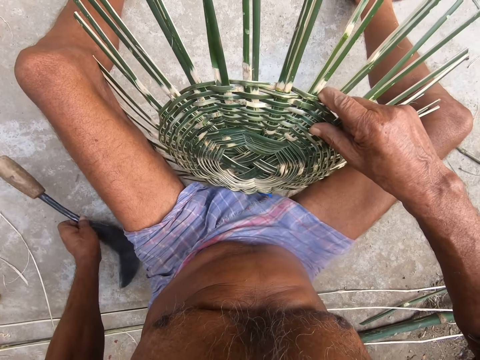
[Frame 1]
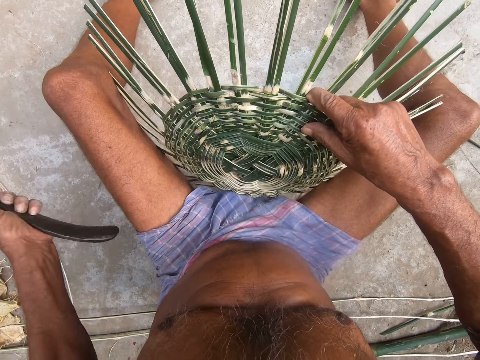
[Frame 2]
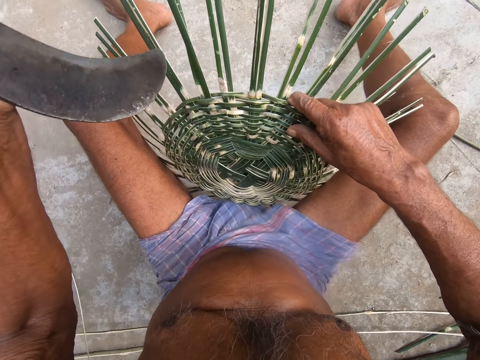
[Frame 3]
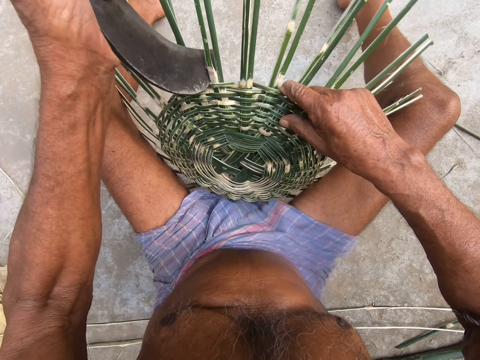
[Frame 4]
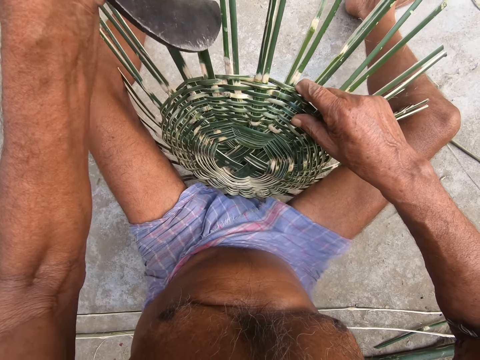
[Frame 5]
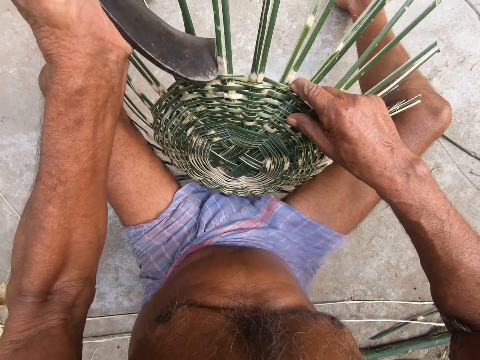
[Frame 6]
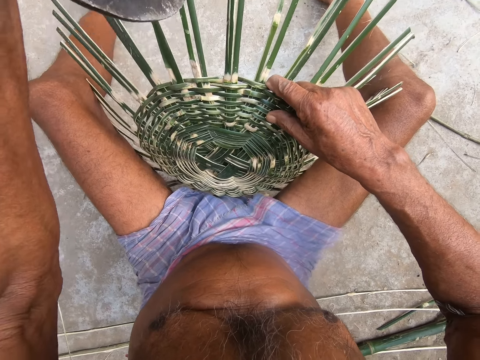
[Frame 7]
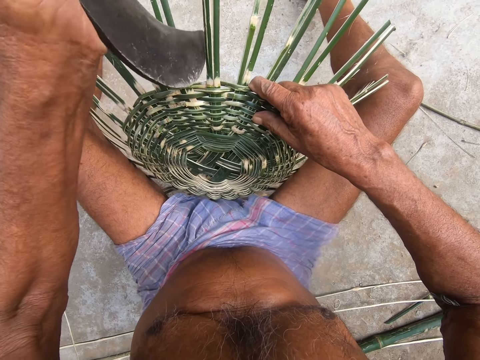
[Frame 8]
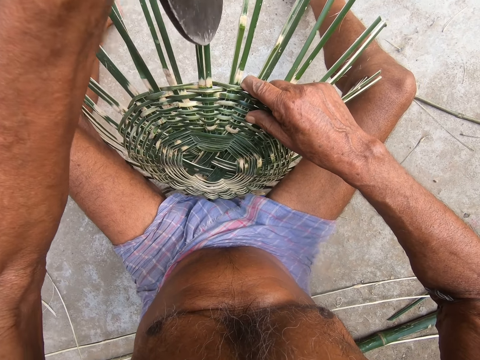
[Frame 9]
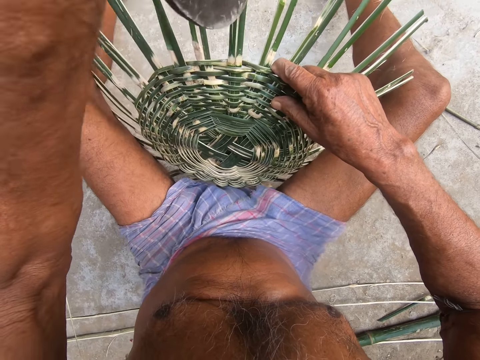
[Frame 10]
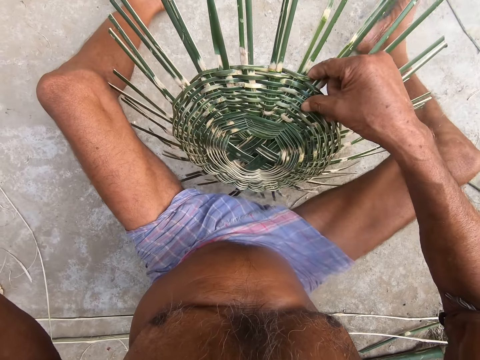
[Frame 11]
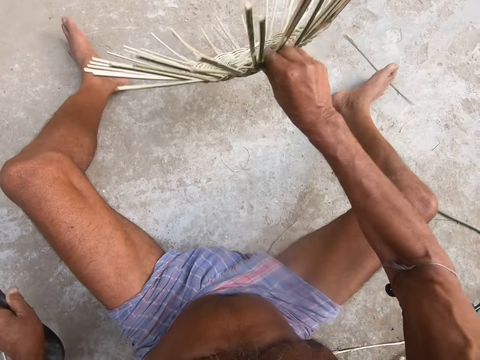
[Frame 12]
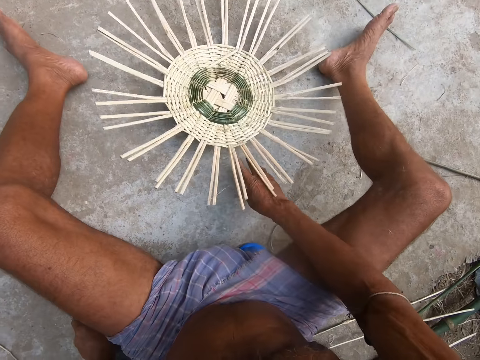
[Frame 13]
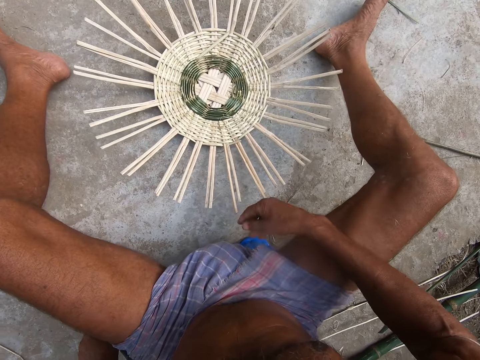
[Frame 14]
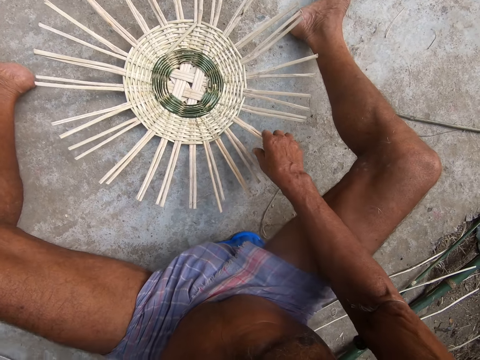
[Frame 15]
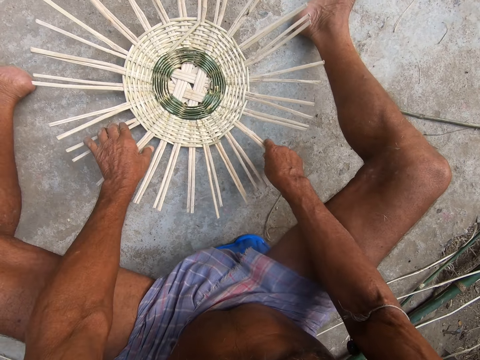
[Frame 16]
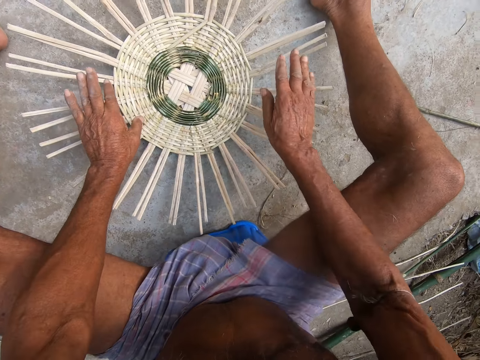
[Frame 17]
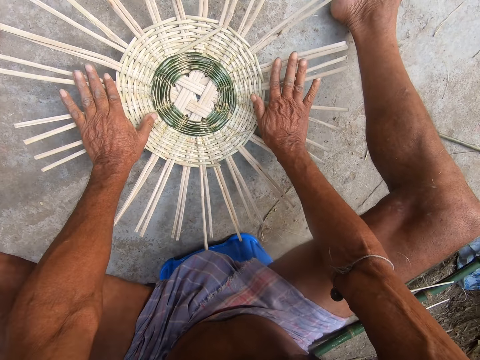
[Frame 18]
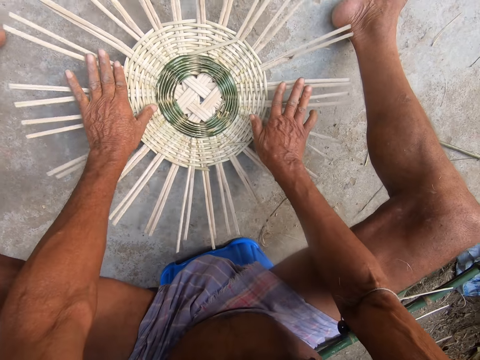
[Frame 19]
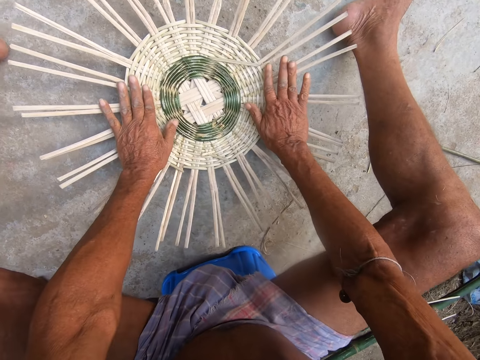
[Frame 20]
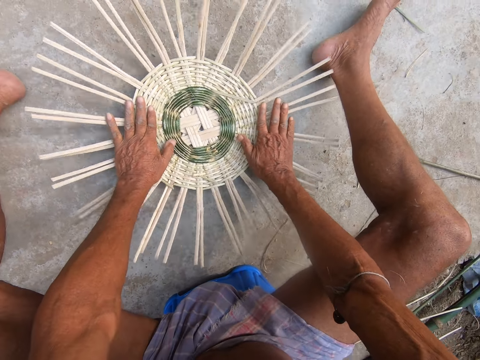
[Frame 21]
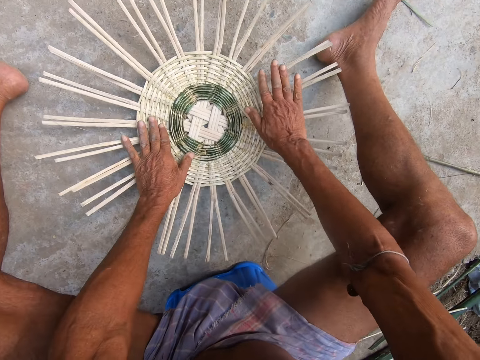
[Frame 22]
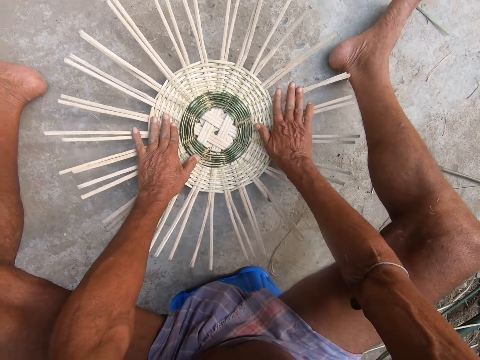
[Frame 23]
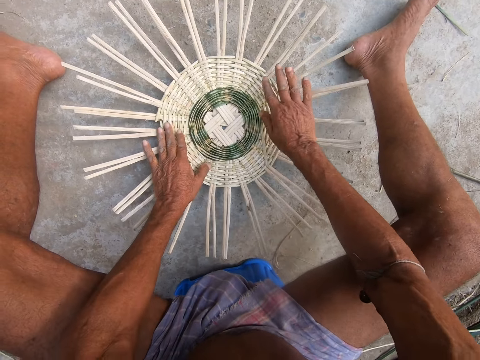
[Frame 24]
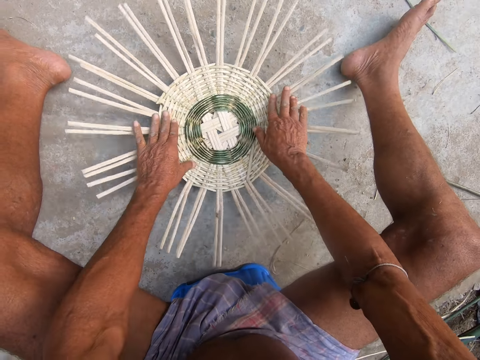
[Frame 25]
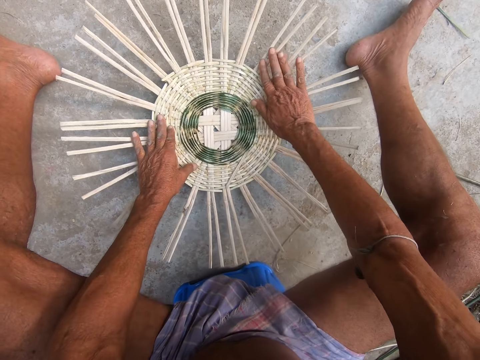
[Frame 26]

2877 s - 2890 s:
The camera wearer hits the bamboo stick with the sickle in his left hand. He hits the basket with the panga. He turns the basket on the floor with his right hand. He drops the sickle on the floor with his left hand. He places the basket on the ground. He moves the basket on the floor with both hands. He holds the basket. He turns the basket on the floor with both hands. He presses the basket.

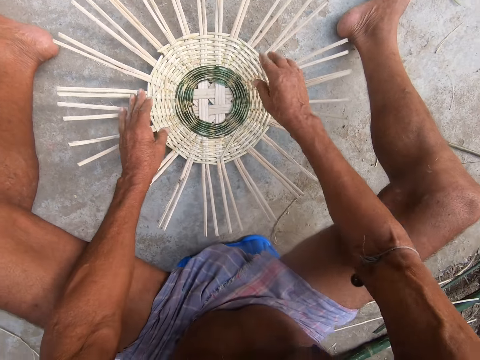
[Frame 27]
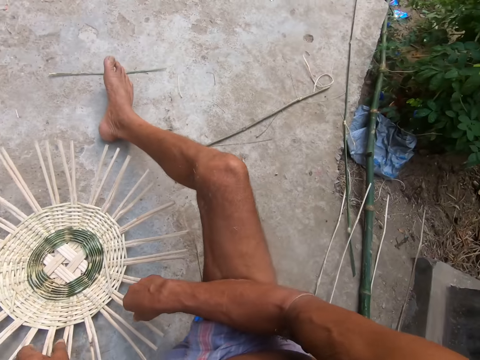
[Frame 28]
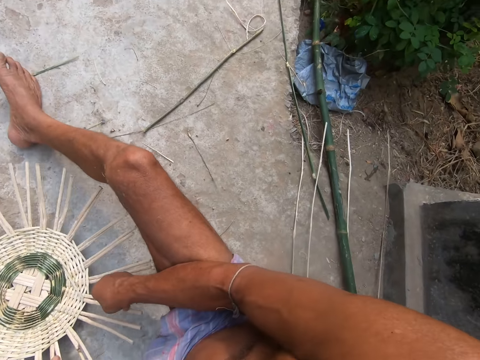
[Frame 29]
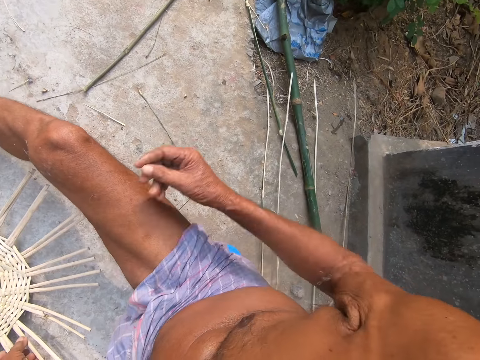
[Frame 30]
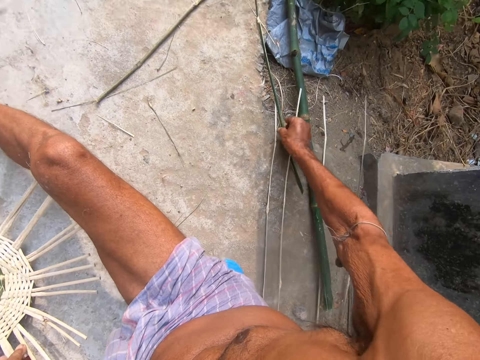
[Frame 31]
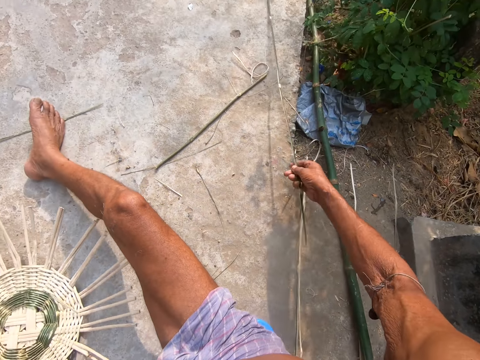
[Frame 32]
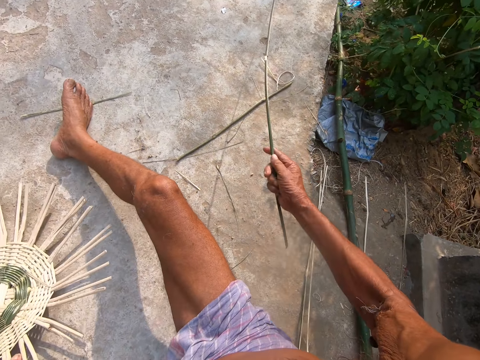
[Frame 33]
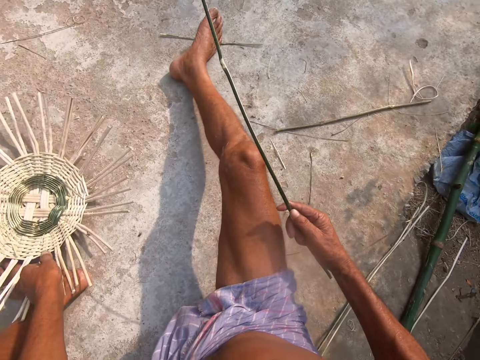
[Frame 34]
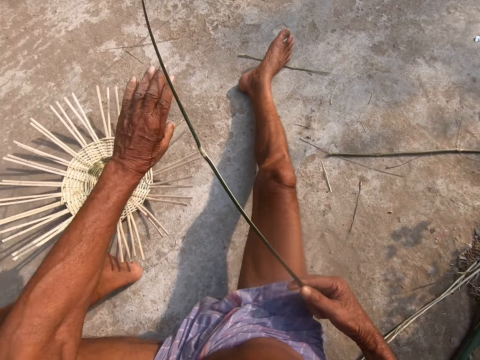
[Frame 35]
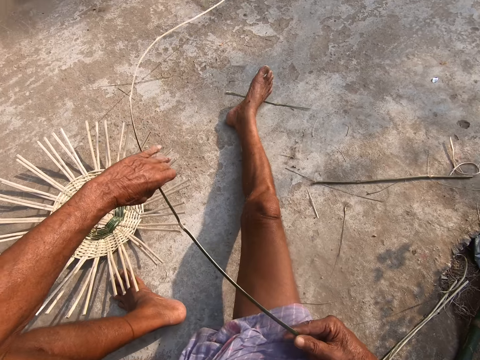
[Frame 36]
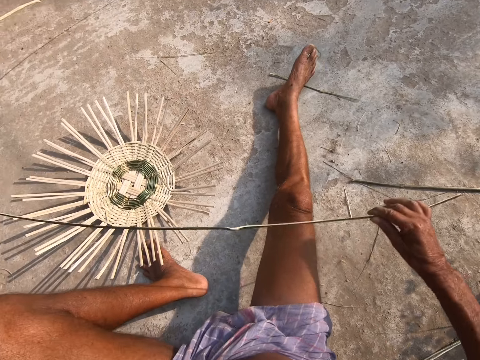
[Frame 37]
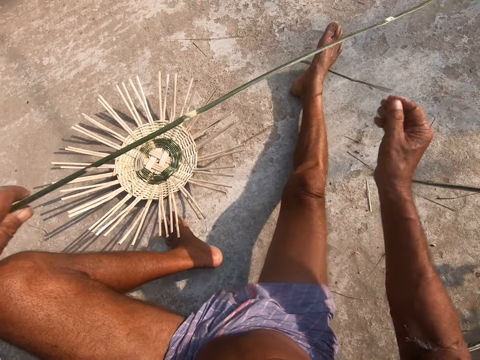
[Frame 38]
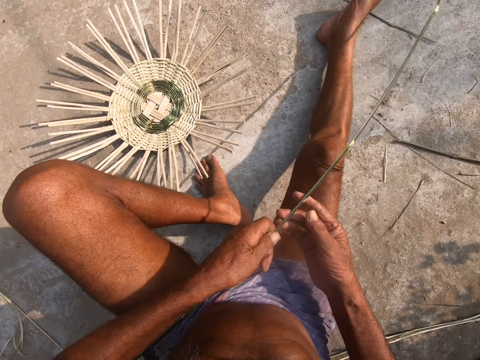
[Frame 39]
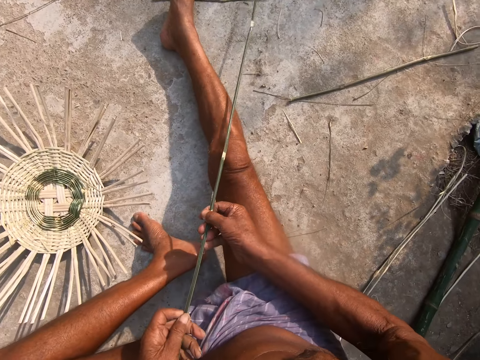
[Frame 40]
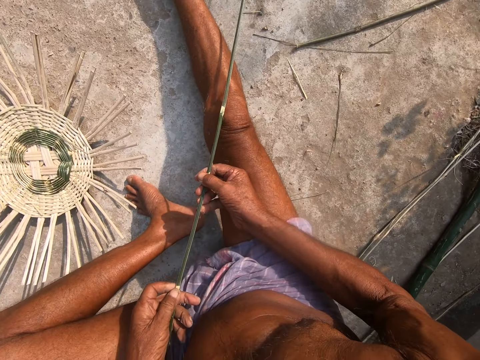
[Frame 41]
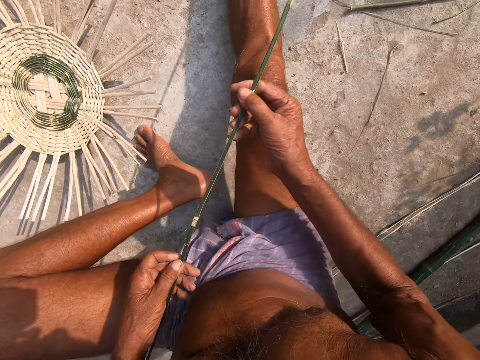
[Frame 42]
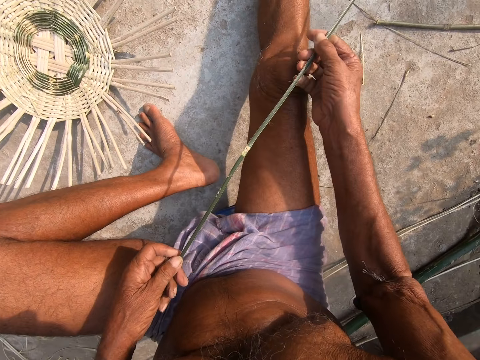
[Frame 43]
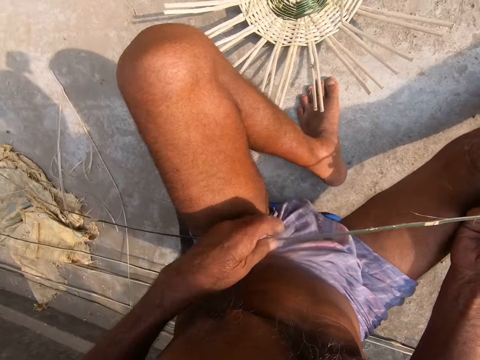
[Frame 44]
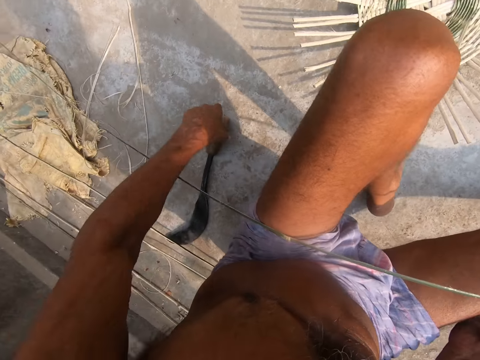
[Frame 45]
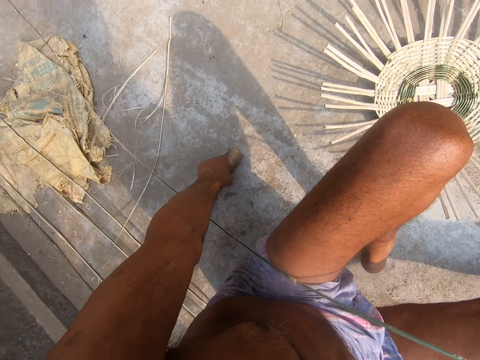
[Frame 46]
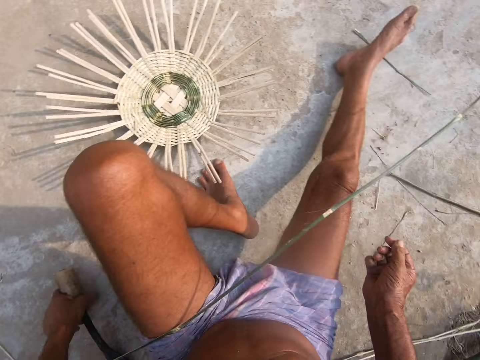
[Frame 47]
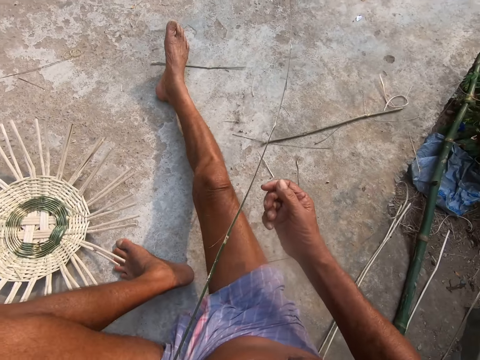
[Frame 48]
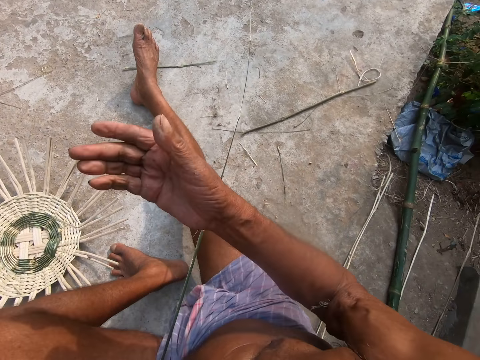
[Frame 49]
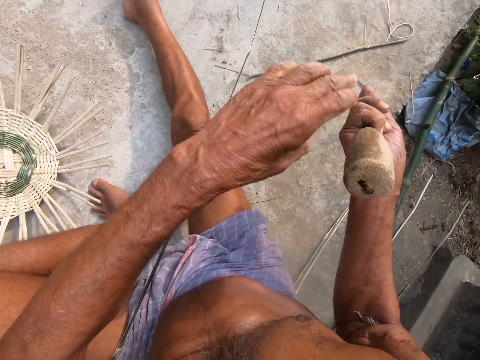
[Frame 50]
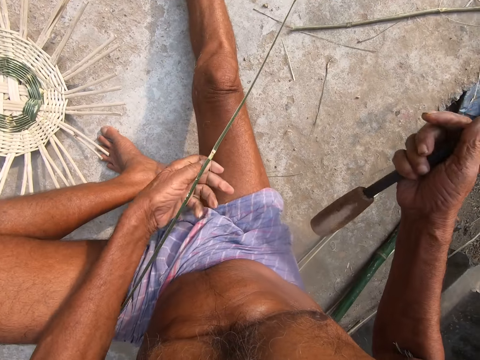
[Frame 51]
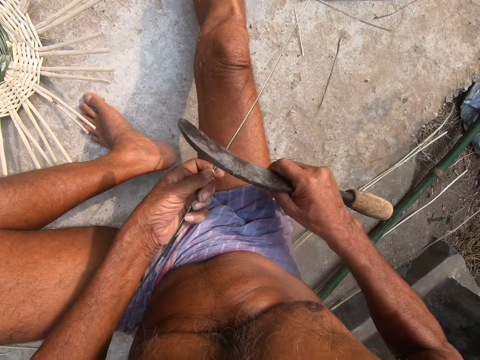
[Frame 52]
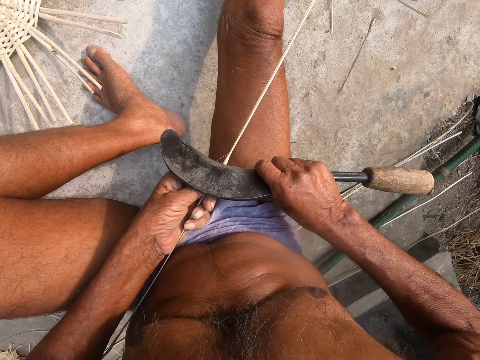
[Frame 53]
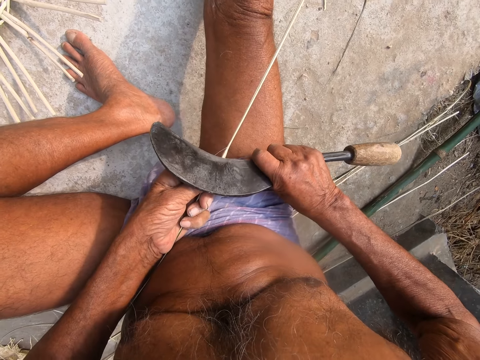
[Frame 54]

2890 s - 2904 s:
The camera wearer looks around the field. He picks up a bamboo stick from the floor with his right hand. He picks up the sisal. He moves the basket on the floor with his left hand. He inspects the bamboo stick in both hands. He holds the sisal. He picks up the sickle from the floor with his left hand. He passes the sickle to his right hand from his left hand. He holds the bamboo stick on his legs with his left hand. He files the bamboo stick with the sickle in his right hand. He removes the outer cover of the sisal.
